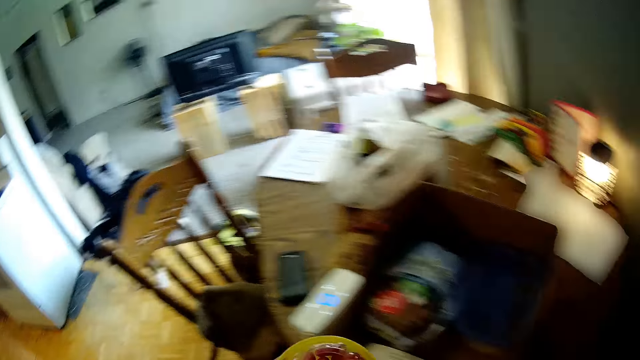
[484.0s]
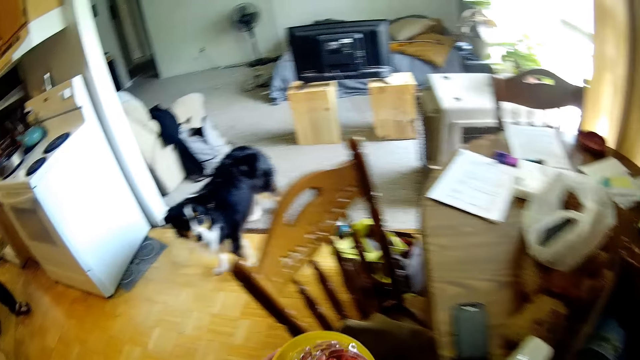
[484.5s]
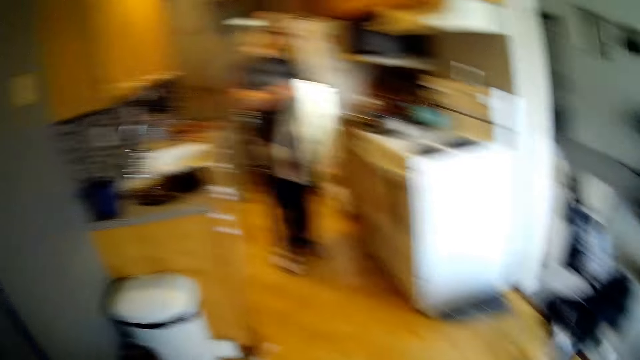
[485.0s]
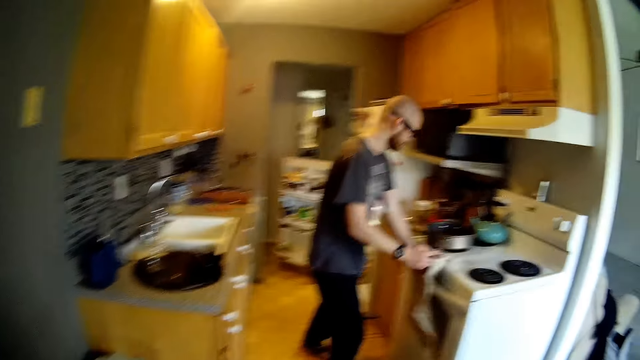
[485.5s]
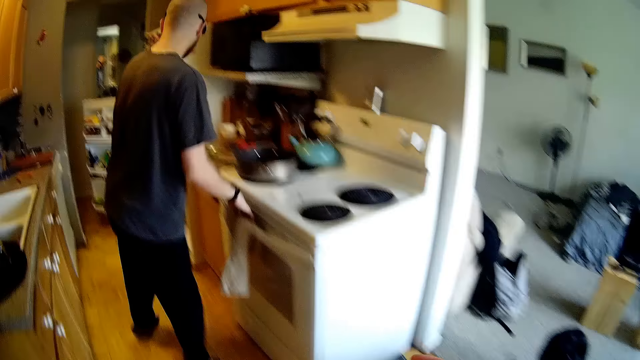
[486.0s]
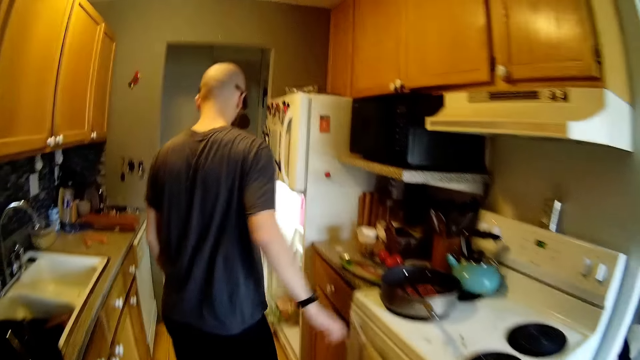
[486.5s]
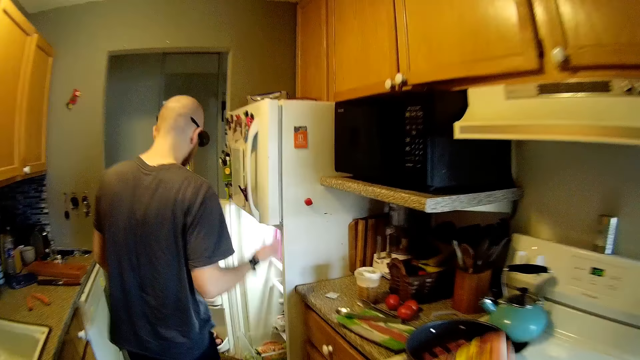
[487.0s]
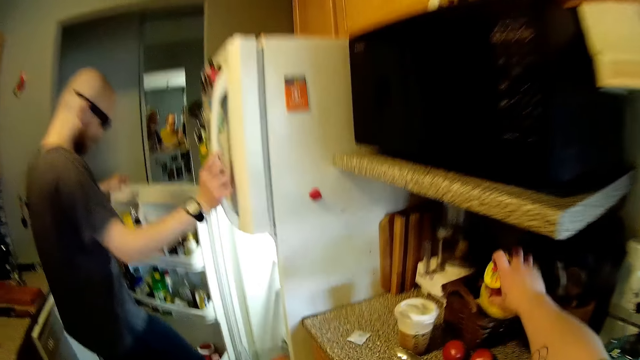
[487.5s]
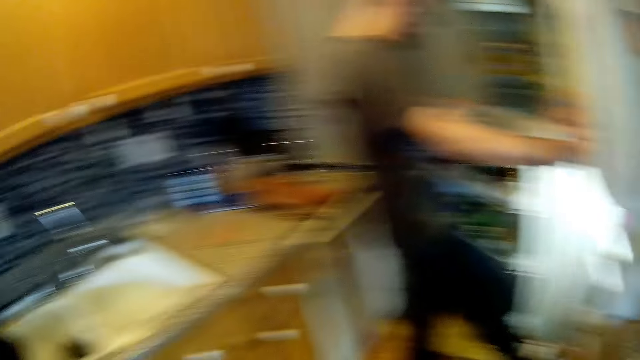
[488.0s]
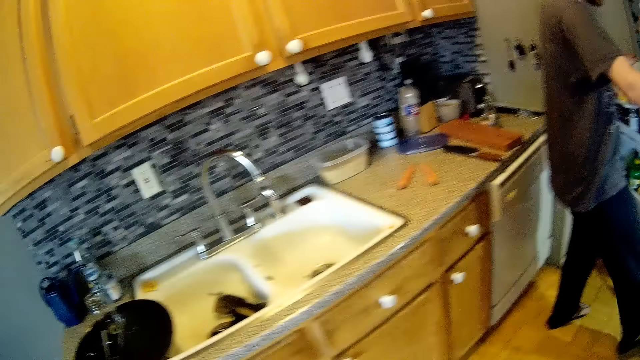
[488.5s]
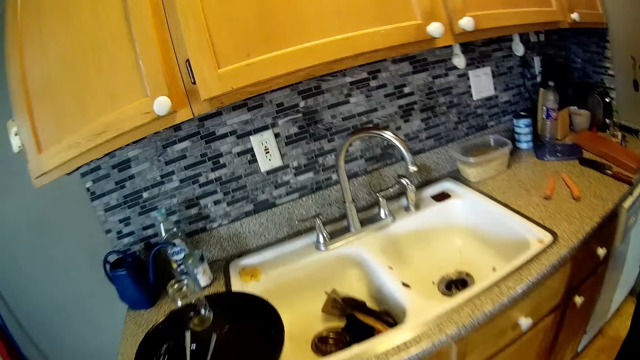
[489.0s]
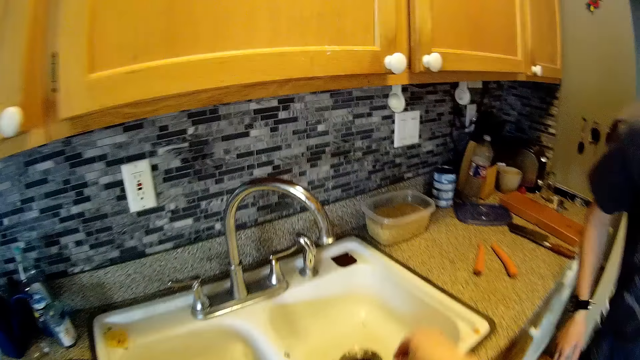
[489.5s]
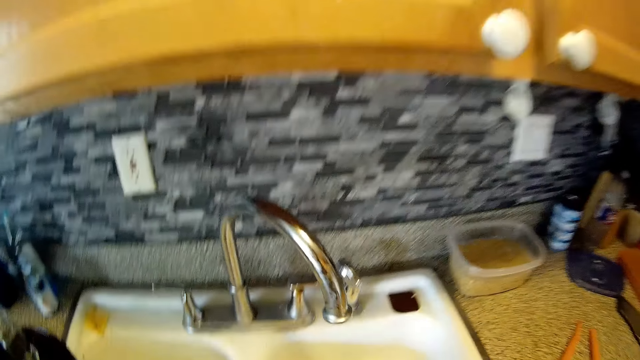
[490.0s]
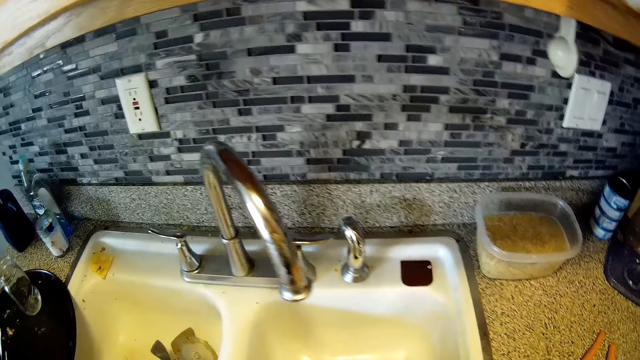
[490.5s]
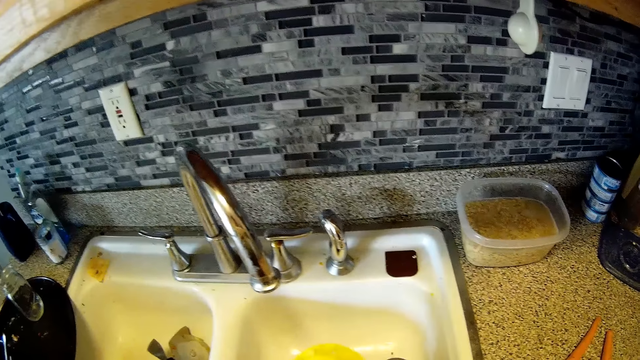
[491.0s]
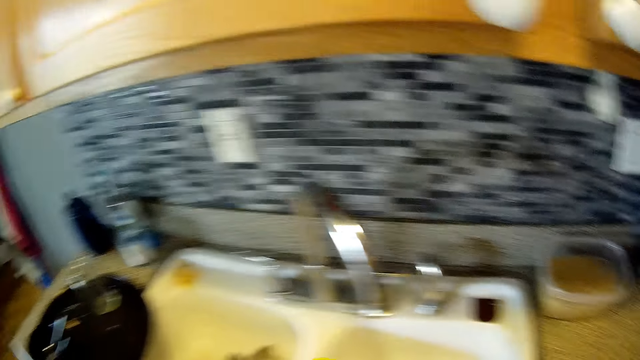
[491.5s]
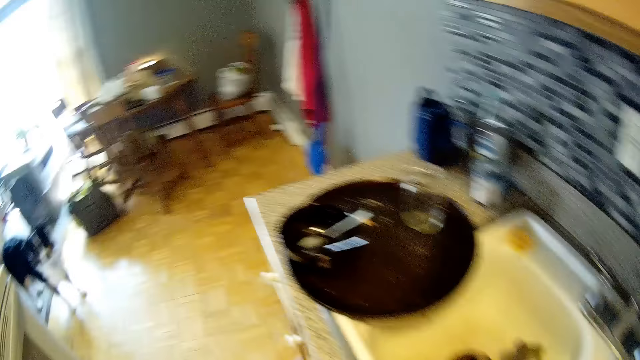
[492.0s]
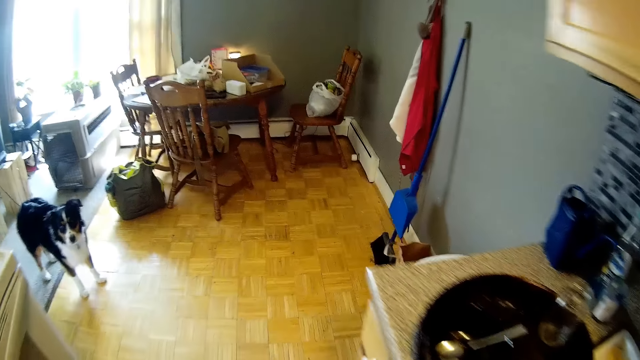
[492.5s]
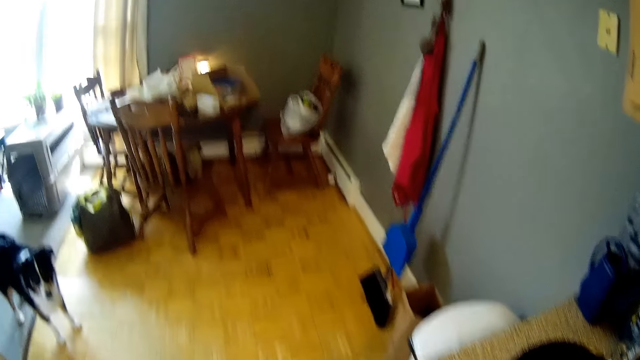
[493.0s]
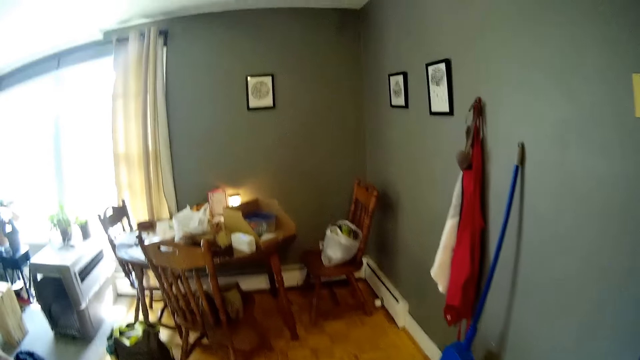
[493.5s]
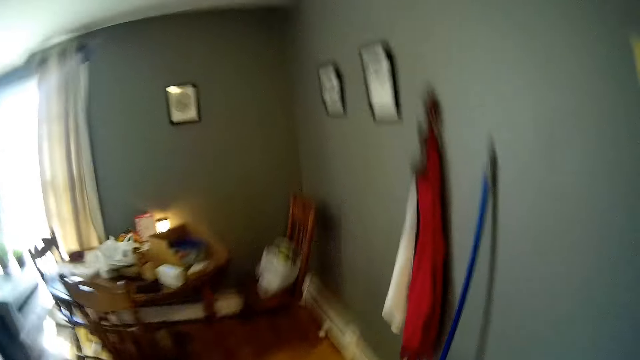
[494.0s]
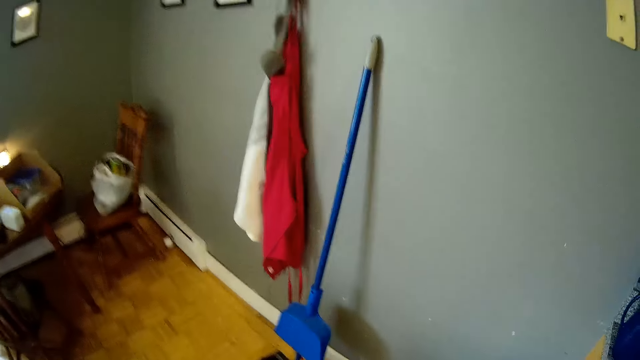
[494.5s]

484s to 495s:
The camera wearer looks around. She holds a plate or tin in her left hand. She walks and sings. She walks and sings again. A man hangs the kitchen towel on the oven handle. The camera wearer sings. The man walks. The camera wearer walks and sings. The man touches the fridge. The camera wearer places the plate under the microwave counter. She sings and looks around. She sings and puts a tin in the sink. She picks up the plate from the sink. She walks and looks around.

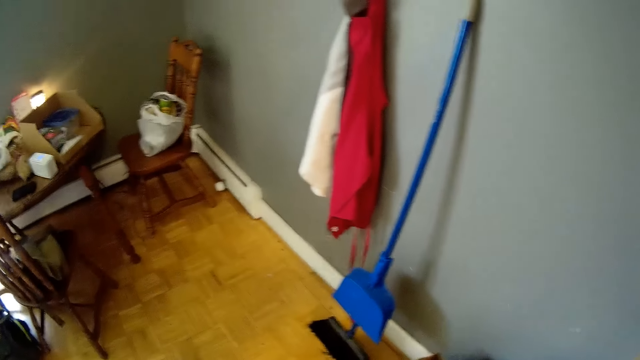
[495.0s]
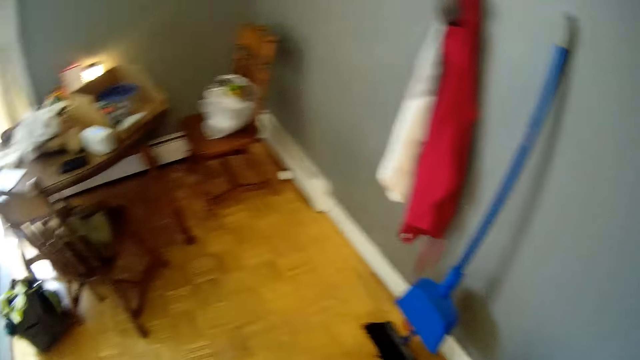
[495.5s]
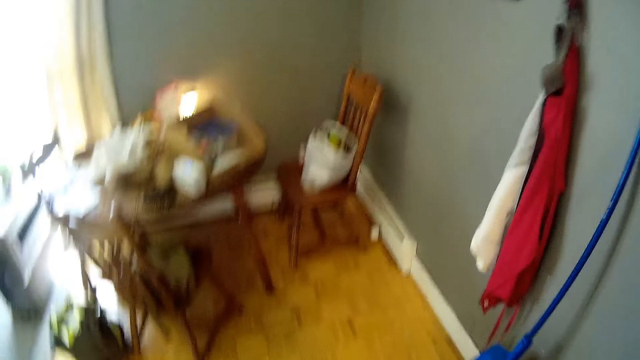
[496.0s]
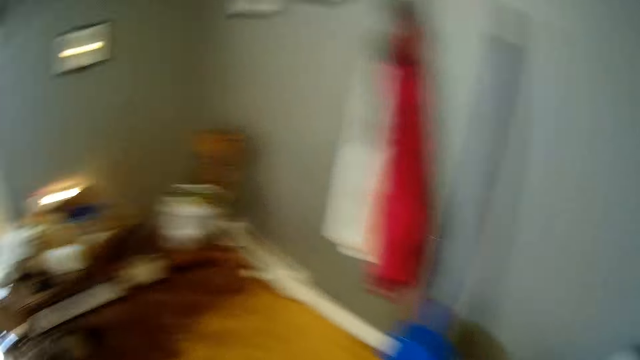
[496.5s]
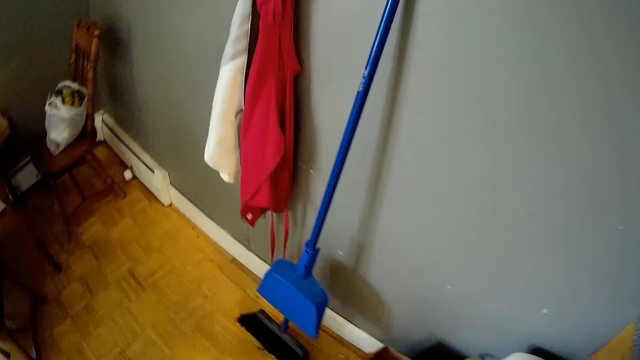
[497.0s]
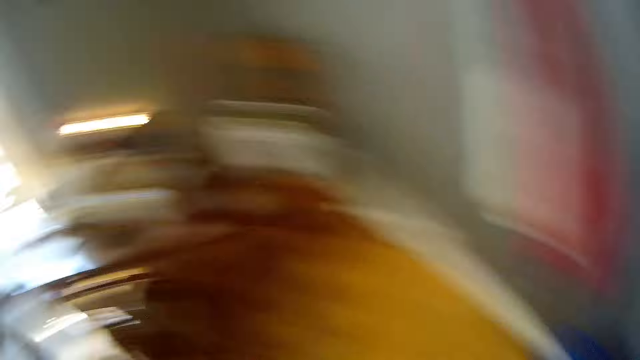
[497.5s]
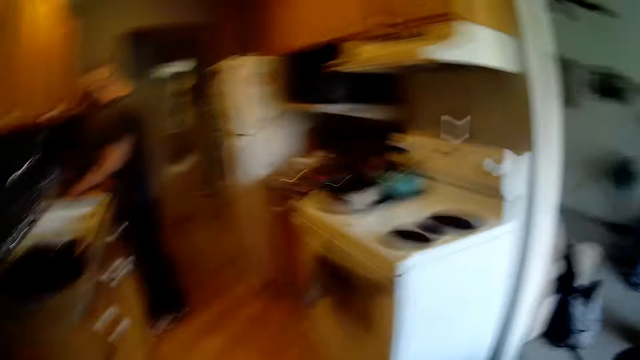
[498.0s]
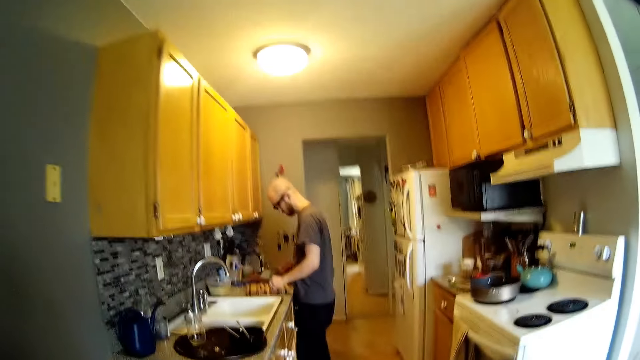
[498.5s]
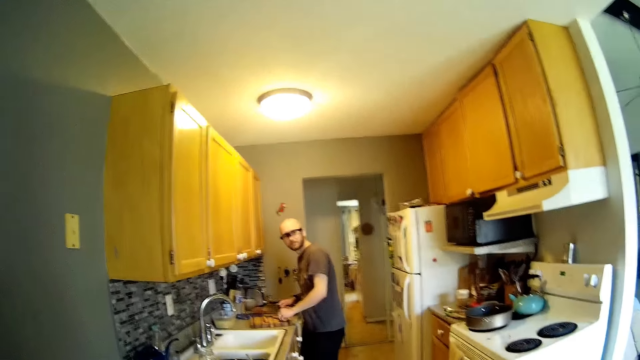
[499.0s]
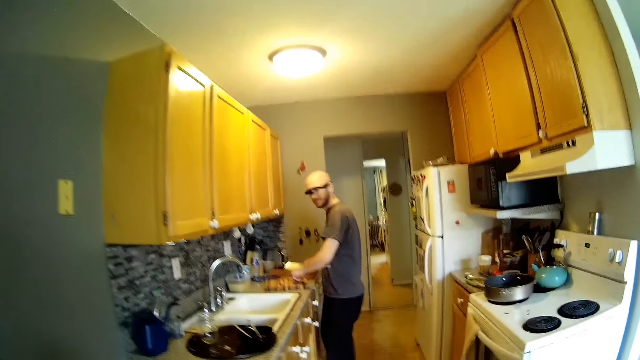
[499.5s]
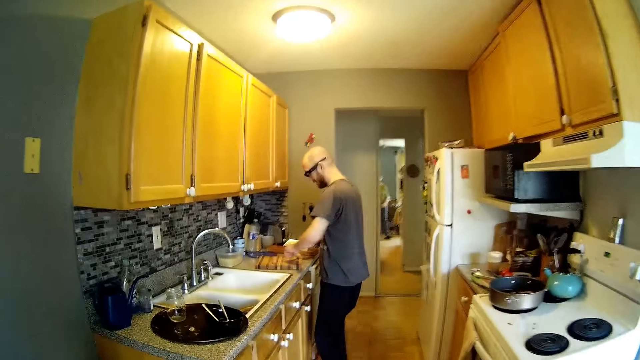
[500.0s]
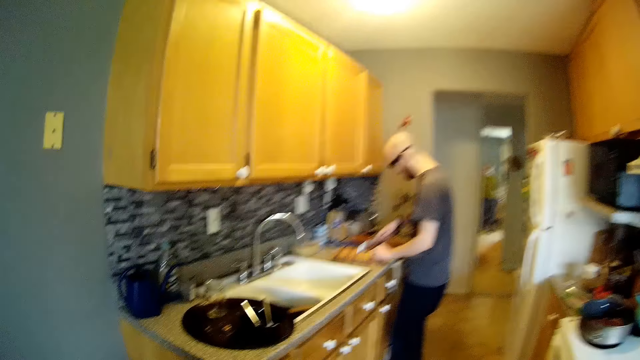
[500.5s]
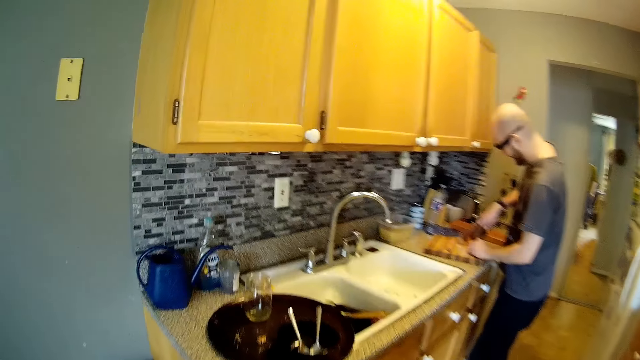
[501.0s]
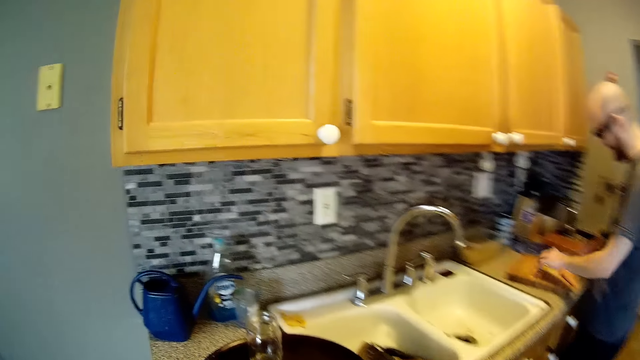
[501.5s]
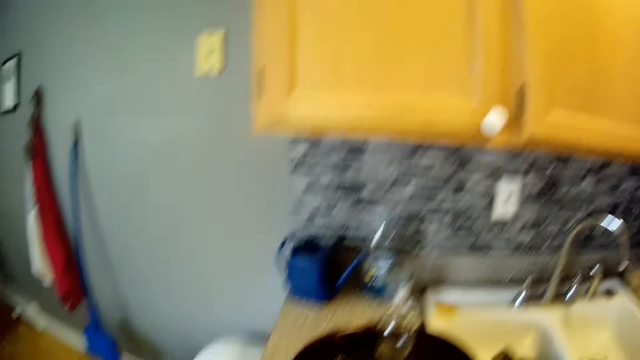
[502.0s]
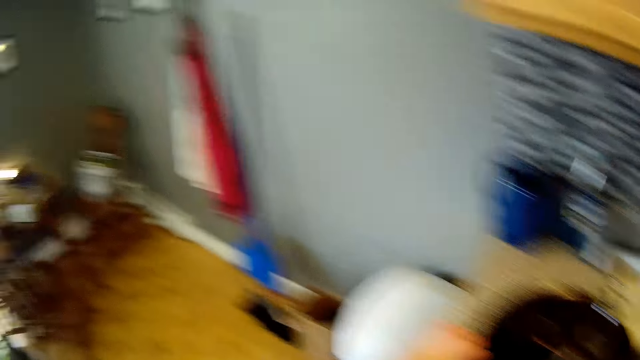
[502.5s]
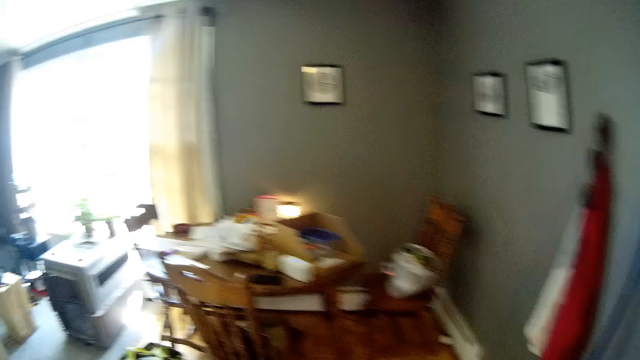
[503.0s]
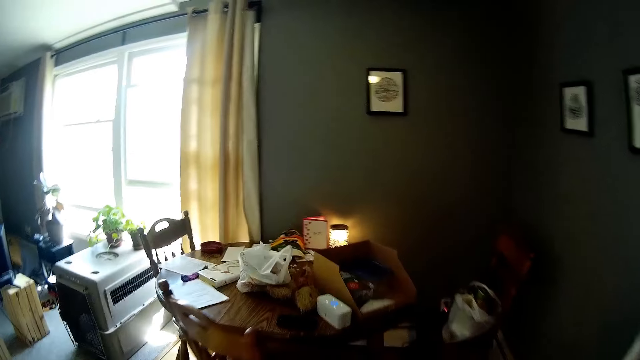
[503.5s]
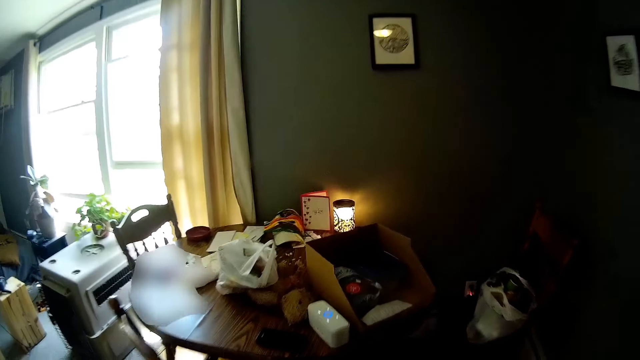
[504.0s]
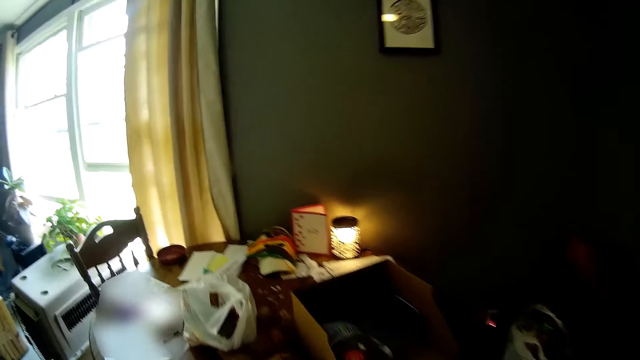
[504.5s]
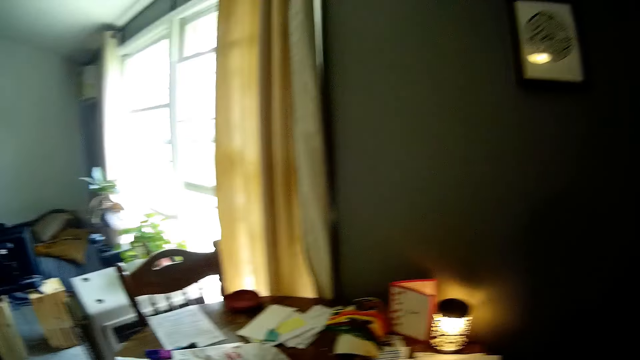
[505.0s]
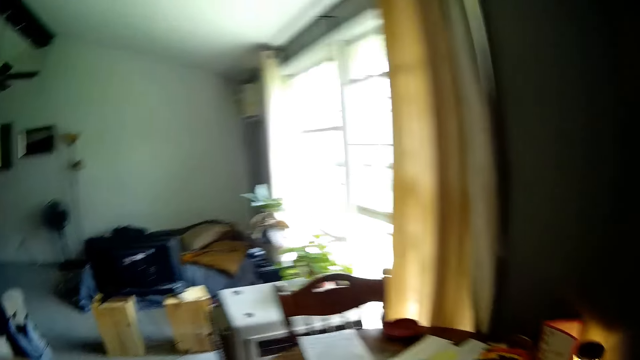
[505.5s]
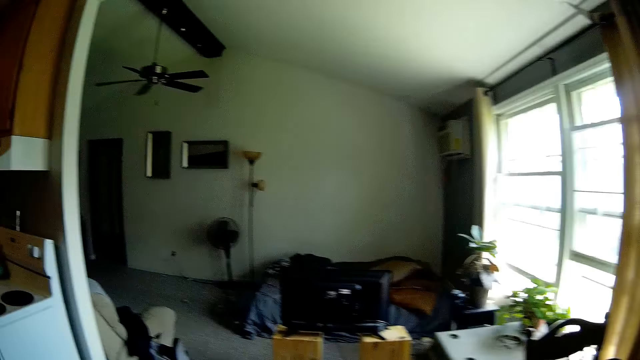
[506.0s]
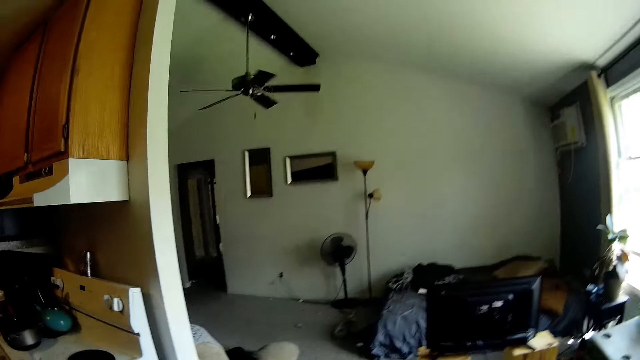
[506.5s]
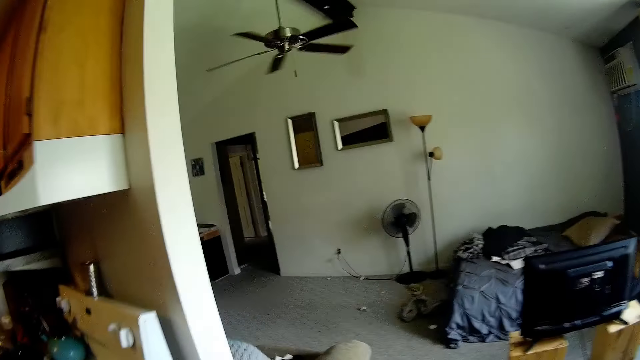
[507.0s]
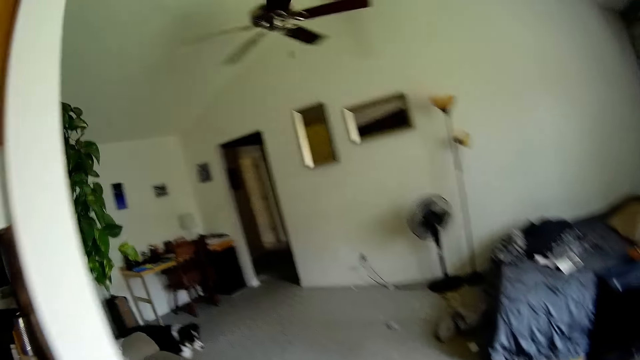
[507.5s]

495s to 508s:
The camera wearer looks around. She talks to a man. She talks to the man again. The man cuts a carrot on the chopping board. The camera wearer walks and looks around. The man laughs. The camera wearer holds a plate on the sink countertop with her left hand. She walks and sings.
